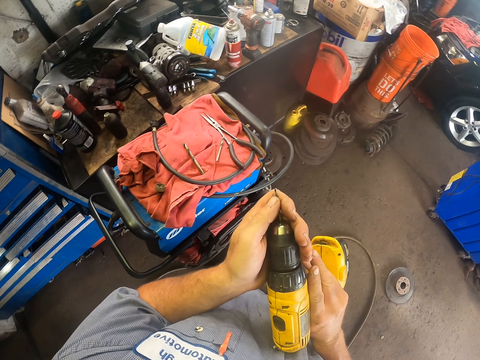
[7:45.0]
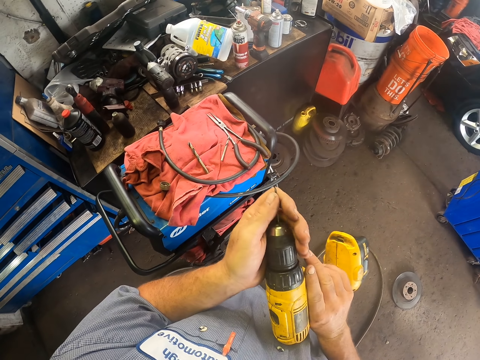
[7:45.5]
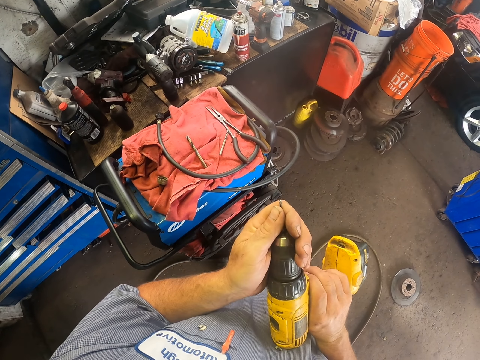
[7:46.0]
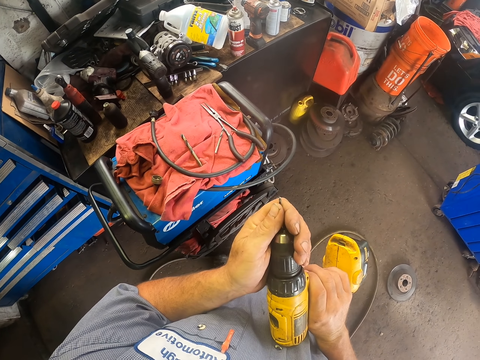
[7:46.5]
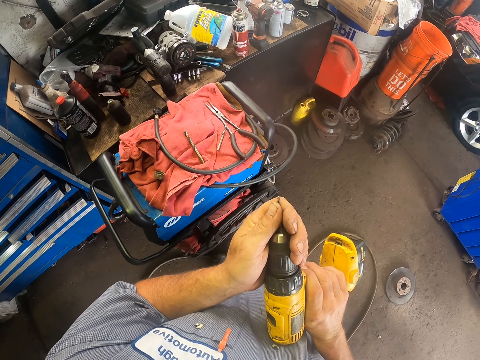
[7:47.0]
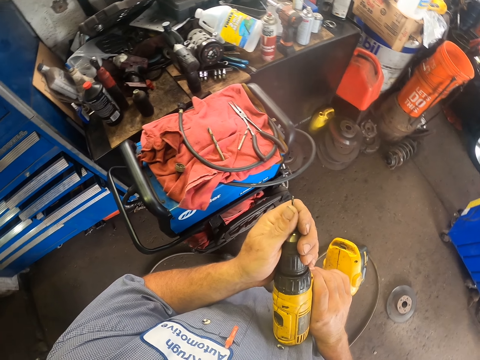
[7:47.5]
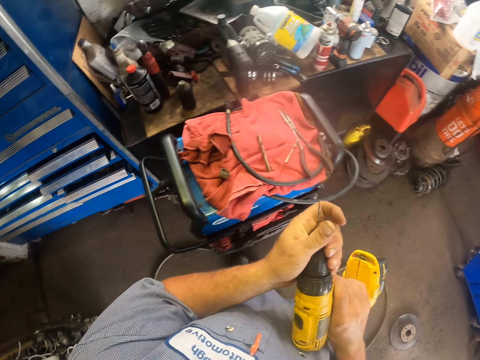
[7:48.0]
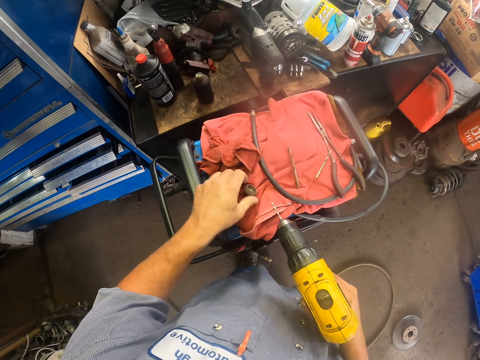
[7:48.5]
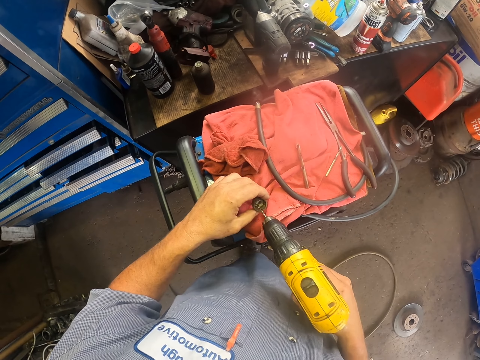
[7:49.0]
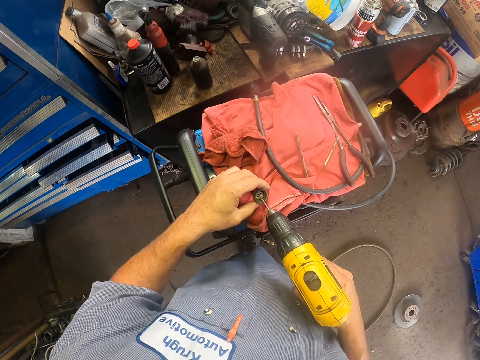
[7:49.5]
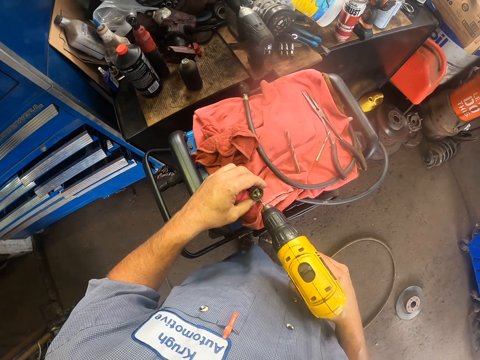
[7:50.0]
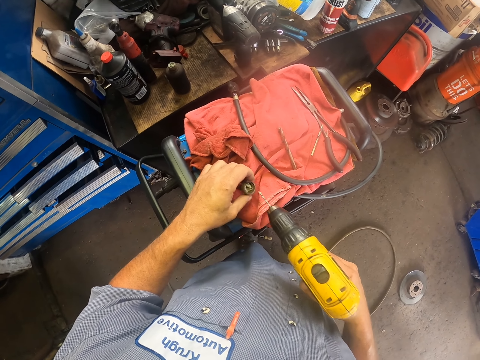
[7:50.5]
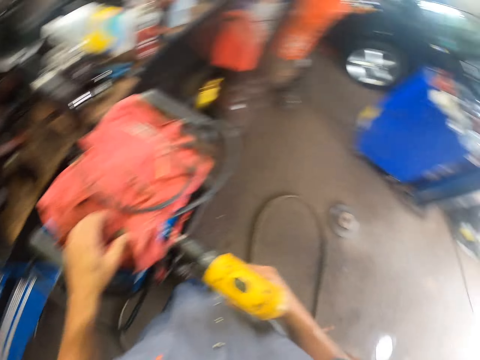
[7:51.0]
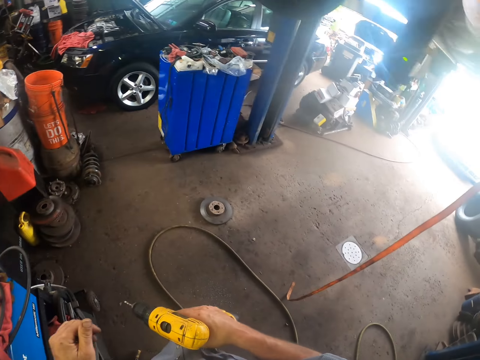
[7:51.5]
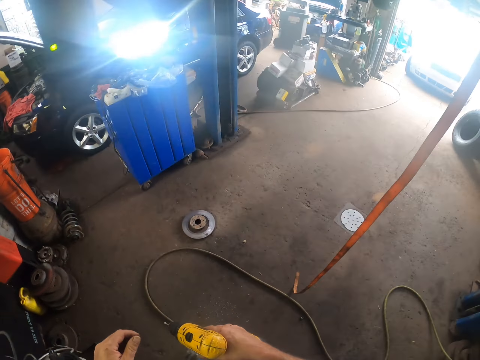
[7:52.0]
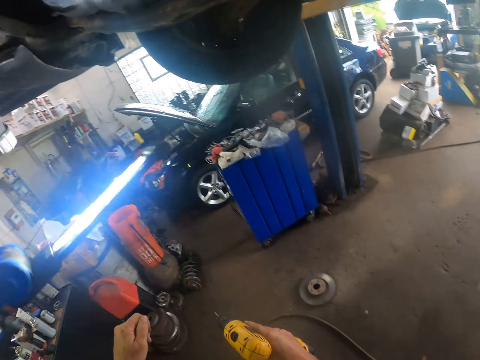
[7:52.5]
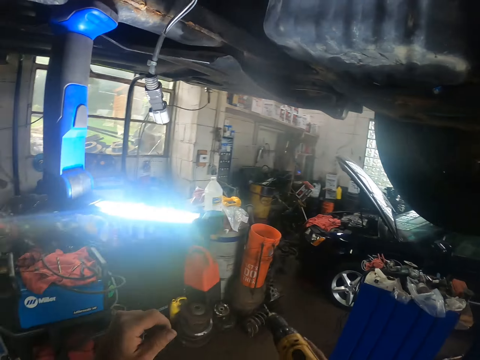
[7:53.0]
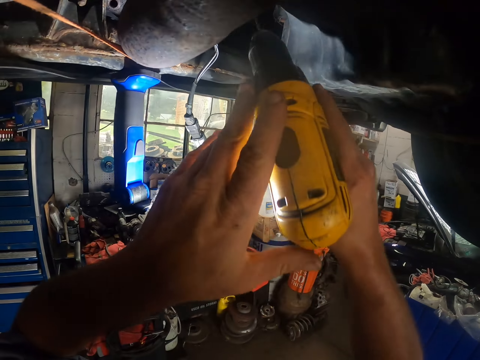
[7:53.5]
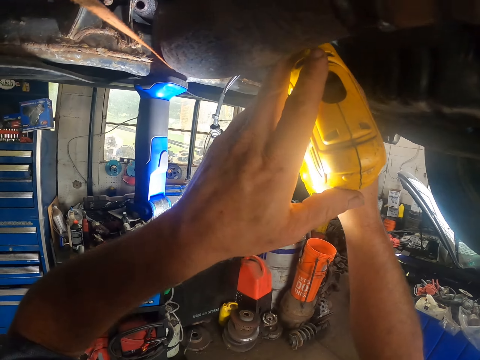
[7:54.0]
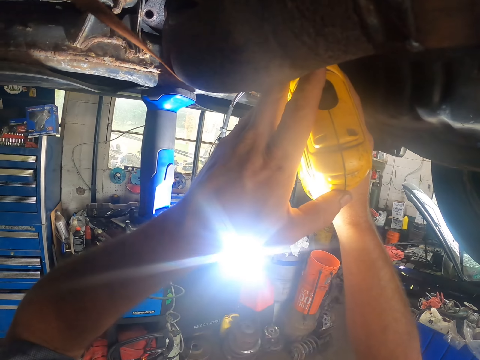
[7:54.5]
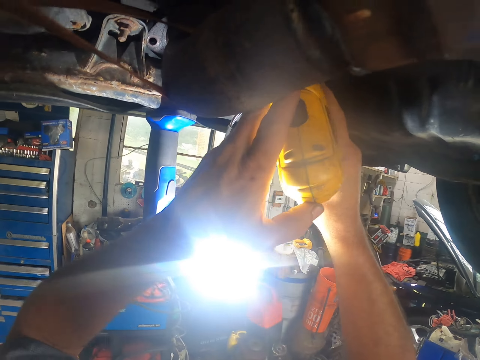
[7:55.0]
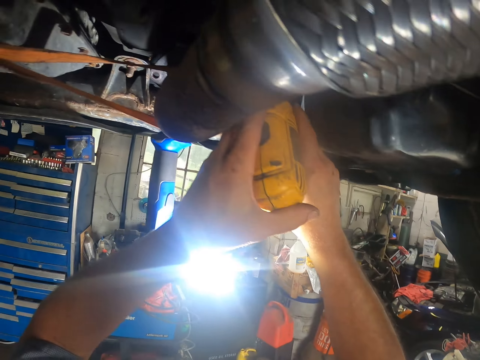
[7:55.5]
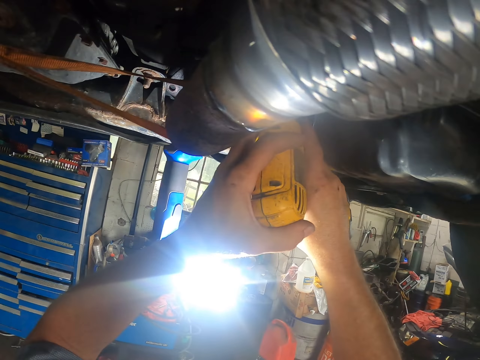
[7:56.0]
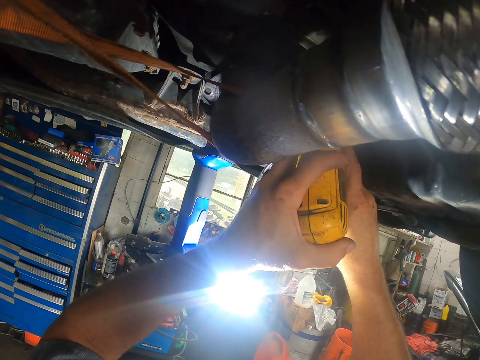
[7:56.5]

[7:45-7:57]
The camera wearer holds the power drill. They dip the power drill. They look around. They start drilling.

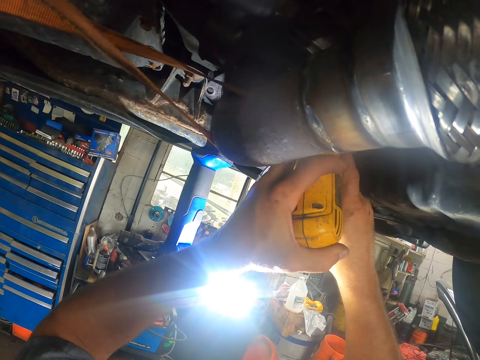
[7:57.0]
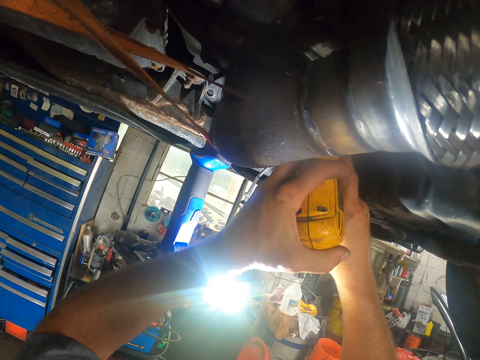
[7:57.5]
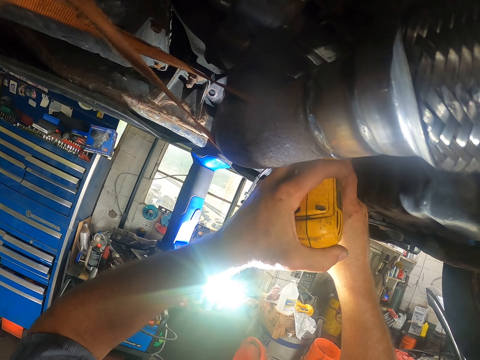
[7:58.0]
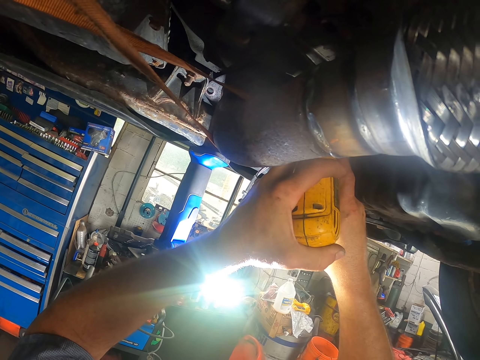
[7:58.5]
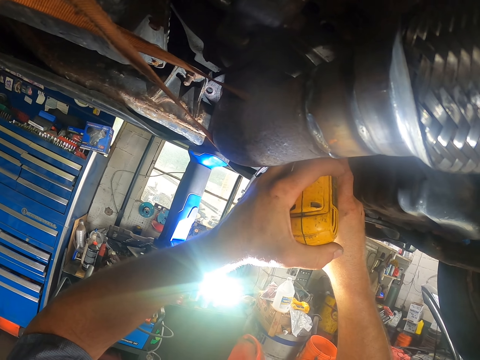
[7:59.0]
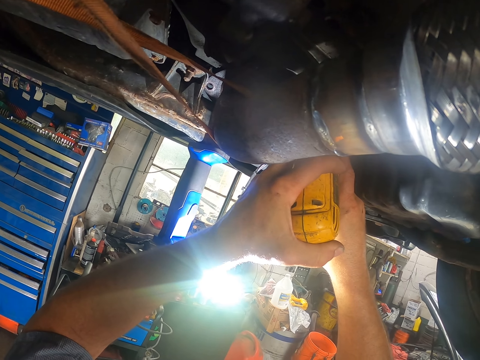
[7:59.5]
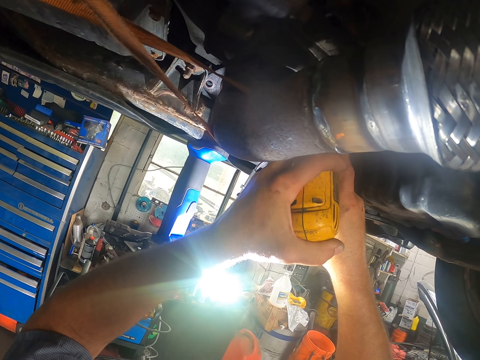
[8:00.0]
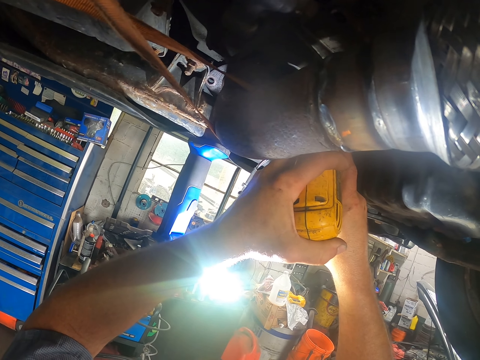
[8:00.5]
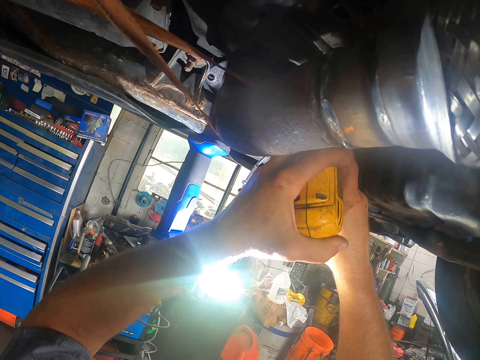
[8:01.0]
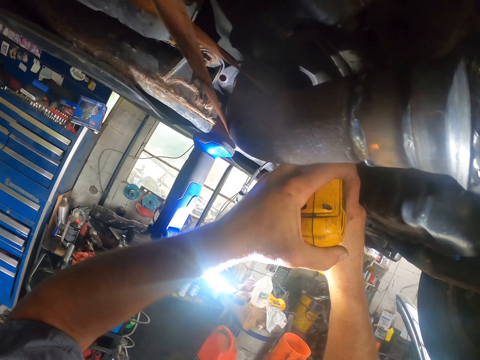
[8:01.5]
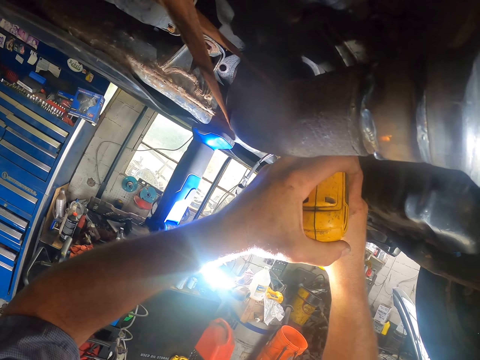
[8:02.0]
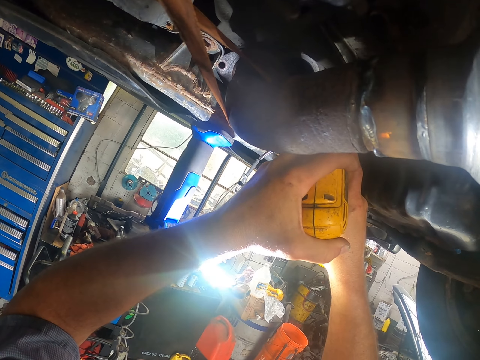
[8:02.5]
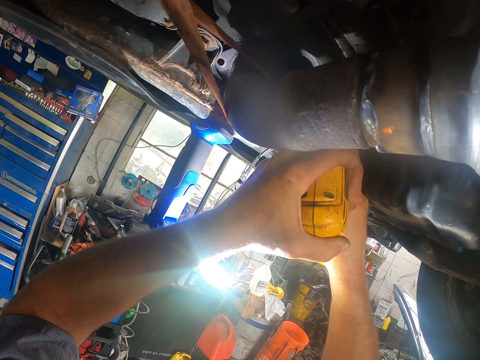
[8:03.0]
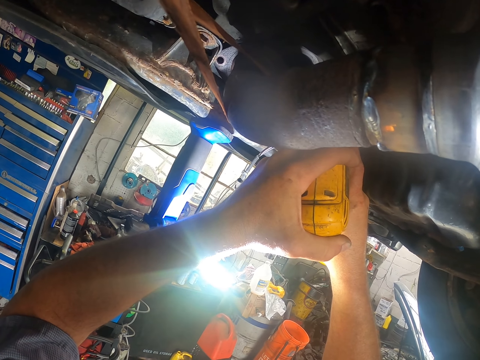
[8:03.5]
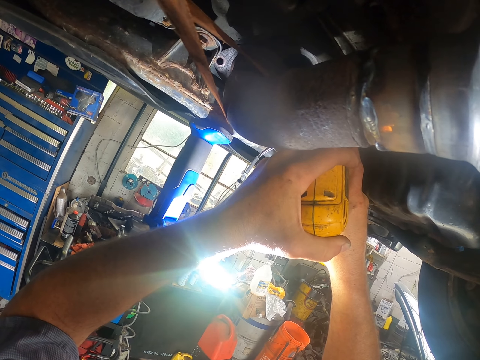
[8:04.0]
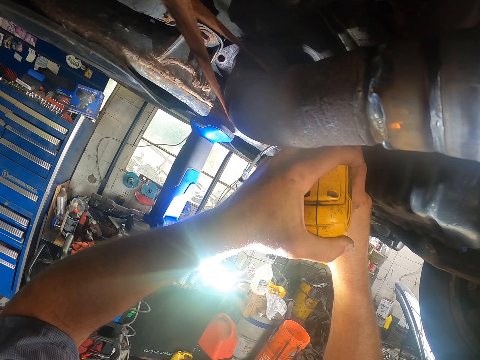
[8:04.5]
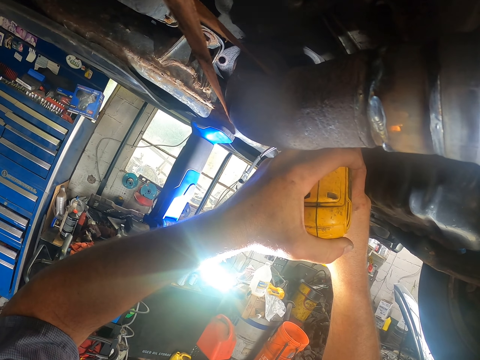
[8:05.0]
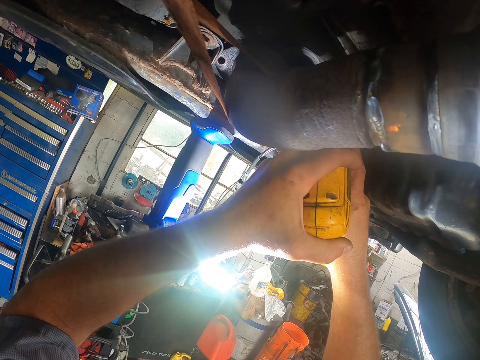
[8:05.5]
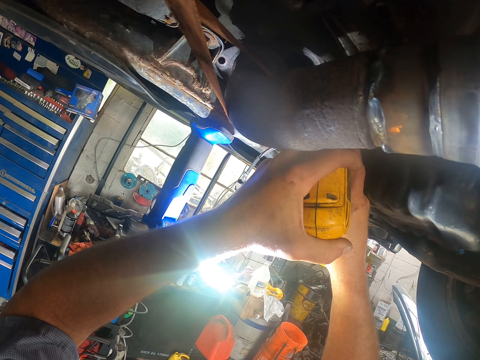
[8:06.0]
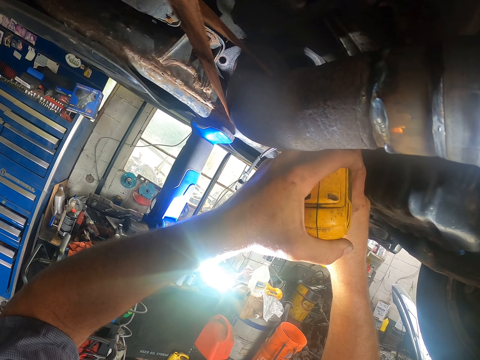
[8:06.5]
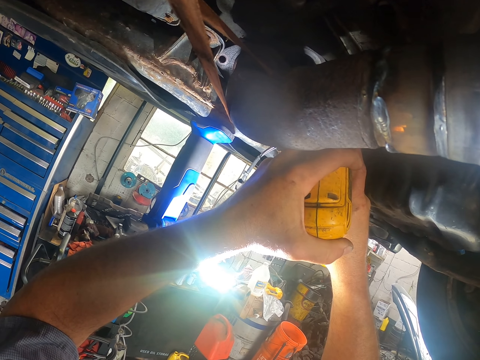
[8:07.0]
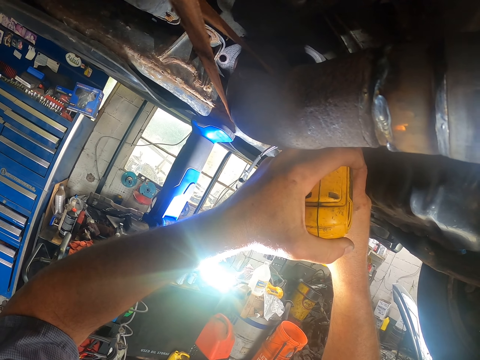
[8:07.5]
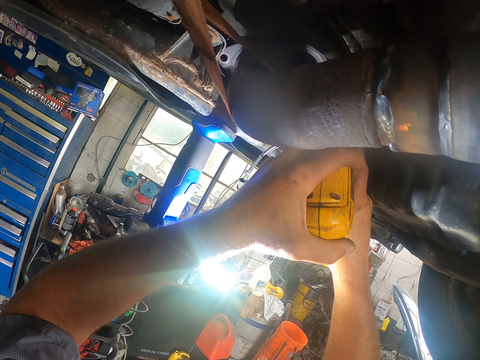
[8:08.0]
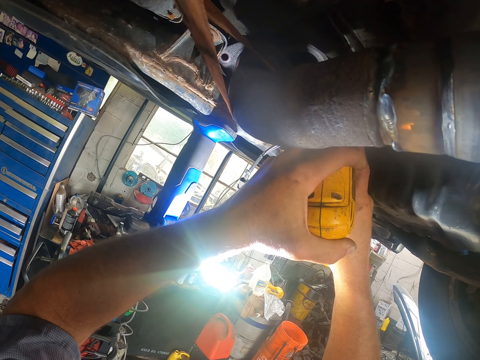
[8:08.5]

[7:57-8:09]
The camera wearer presses the power drill. They drill the engine.
